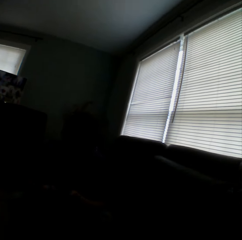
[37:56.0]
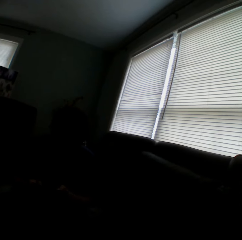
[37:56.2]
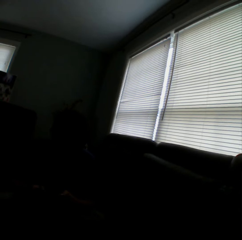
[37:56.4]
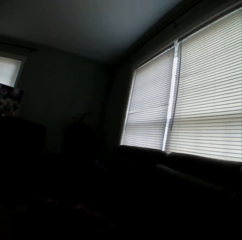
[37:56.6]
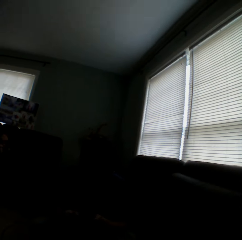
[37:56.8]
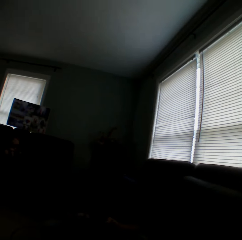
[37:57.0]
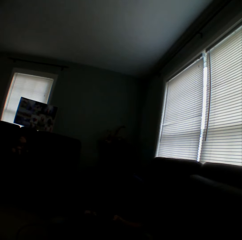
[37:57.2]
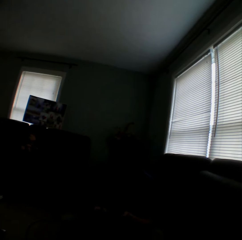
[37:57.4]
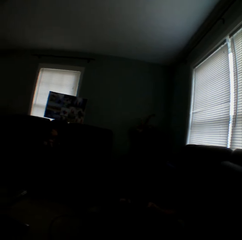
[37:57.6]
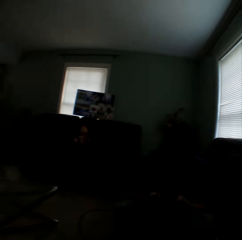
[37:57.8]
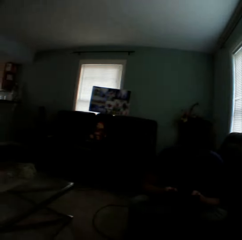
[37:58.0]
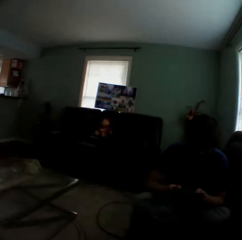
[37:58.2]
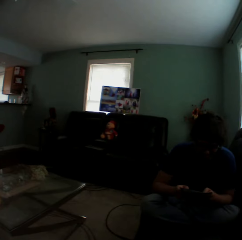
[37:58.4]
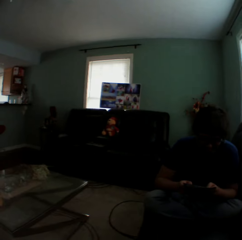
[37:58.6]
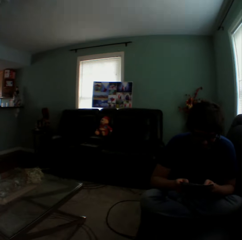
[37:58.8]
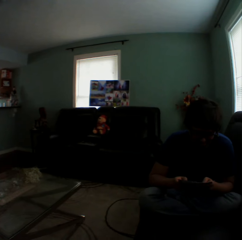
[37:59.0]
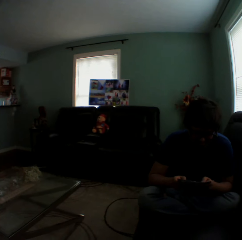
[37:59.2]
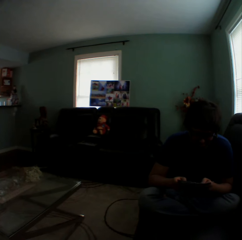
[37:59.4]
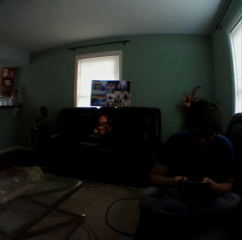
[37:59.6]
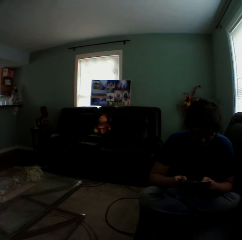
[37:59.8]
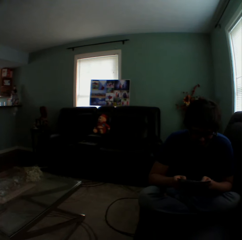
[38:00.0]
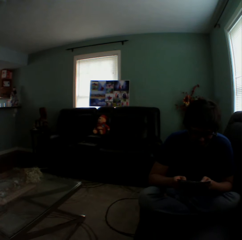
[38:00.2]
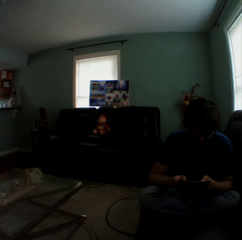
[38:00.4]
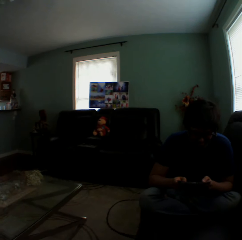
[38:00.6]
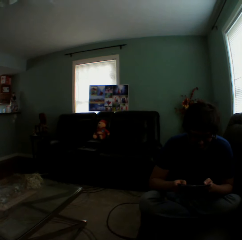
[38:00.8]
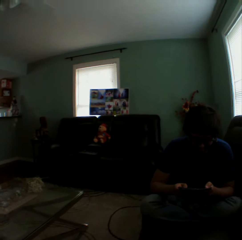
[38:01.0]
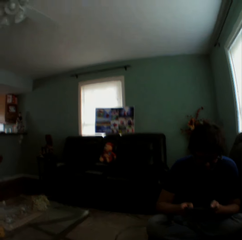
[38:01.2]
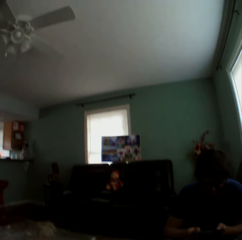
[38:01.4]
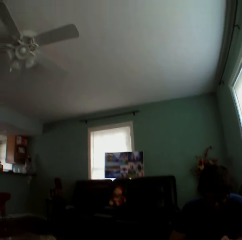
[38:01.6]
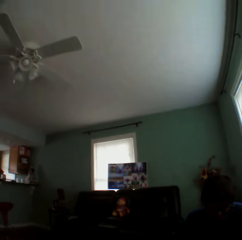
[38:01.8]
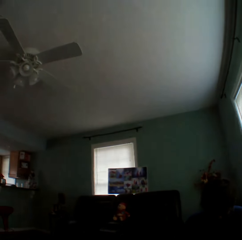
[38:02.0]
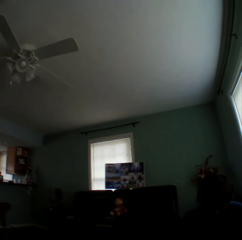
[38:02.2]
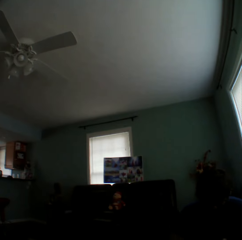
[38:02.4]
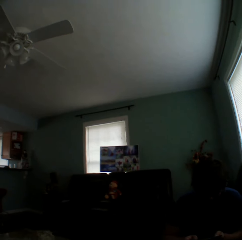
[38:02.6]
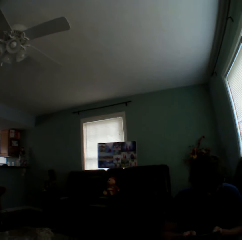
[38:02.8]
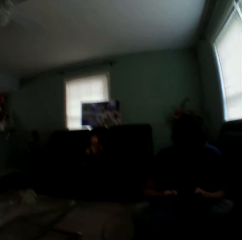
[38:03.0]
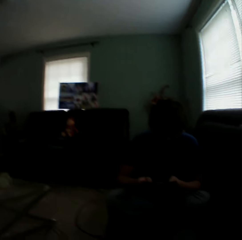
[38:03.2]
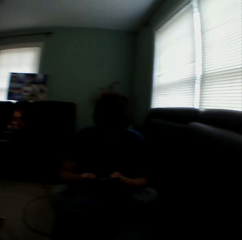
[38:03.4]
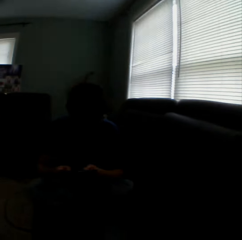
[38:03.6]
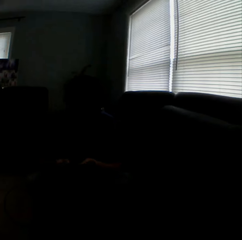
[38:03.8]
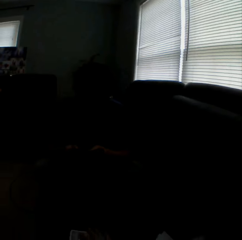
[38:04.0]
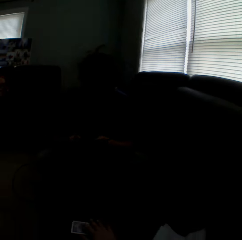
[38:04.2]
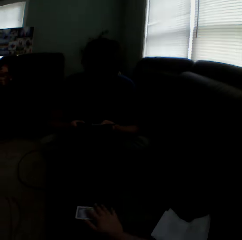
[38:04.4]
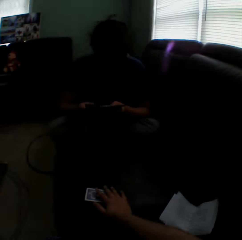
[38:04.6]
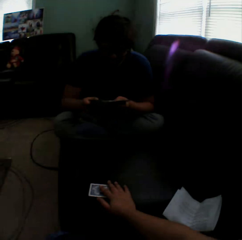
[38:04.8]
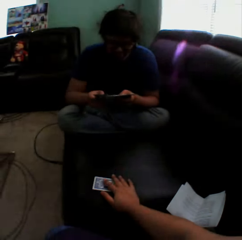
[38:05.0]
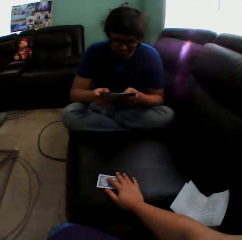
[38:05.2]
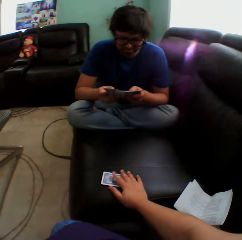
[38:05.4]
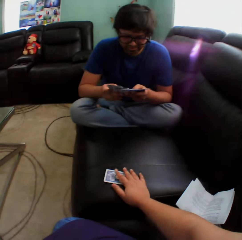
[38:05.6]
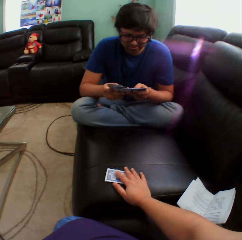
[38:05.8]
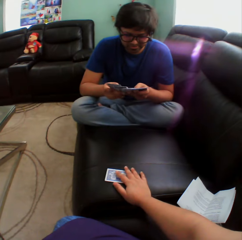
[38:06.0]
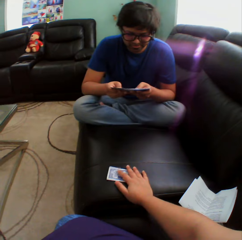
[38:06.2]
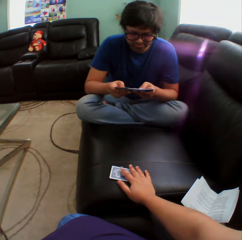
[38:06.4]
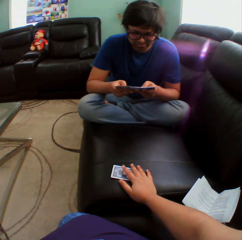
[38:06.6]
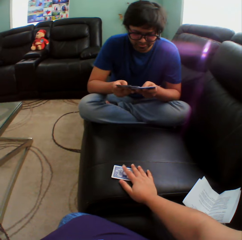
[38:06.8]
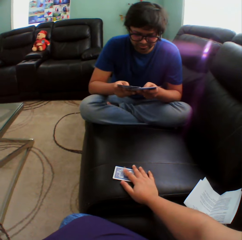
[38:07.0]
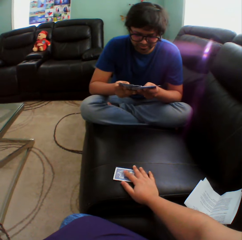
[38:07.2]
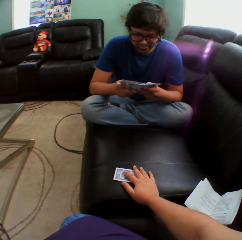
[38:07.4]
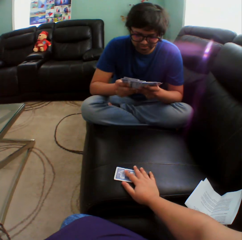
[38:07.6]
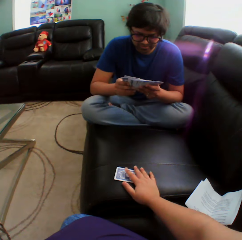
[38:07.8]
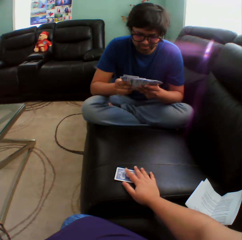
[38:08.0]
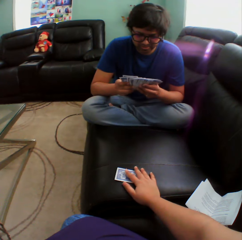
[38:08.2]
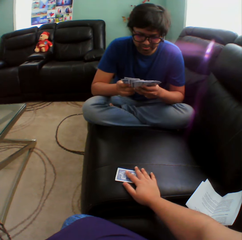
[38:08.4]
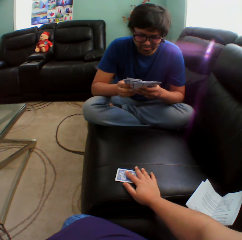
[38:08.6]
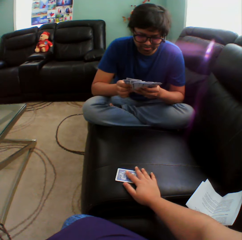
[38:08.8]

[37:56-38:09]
A man holds playing cards. The camera wearer turns to the side. They tap a hand on a card. They hold playing cards on the couch.

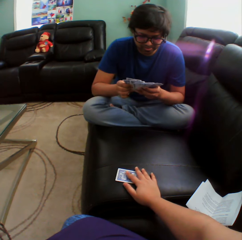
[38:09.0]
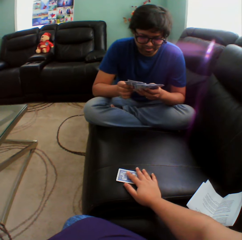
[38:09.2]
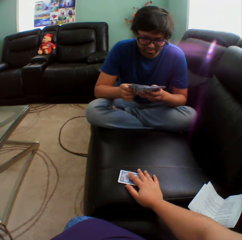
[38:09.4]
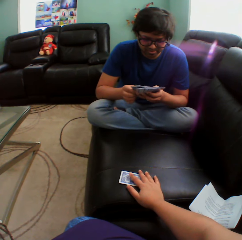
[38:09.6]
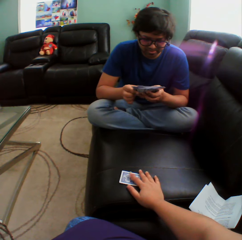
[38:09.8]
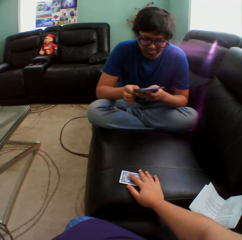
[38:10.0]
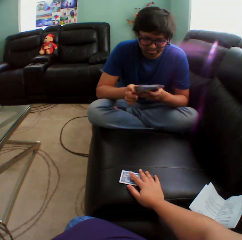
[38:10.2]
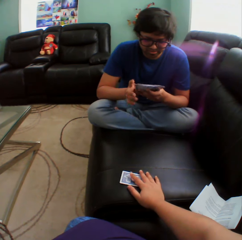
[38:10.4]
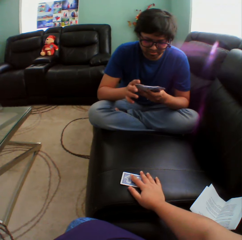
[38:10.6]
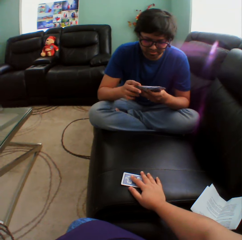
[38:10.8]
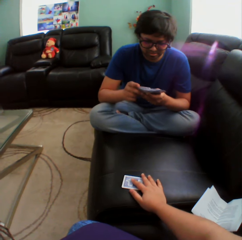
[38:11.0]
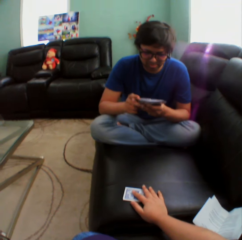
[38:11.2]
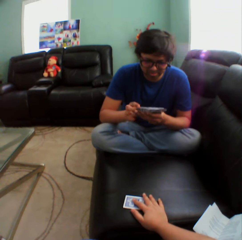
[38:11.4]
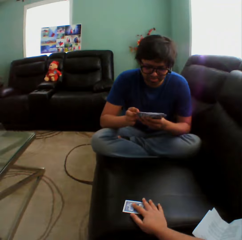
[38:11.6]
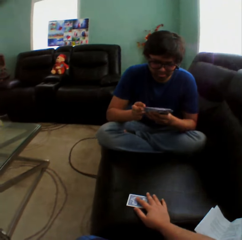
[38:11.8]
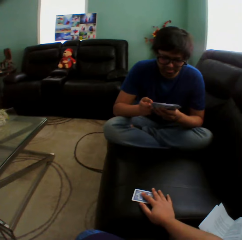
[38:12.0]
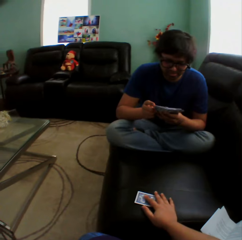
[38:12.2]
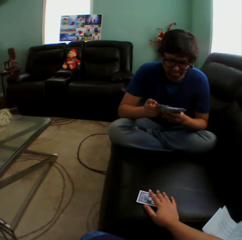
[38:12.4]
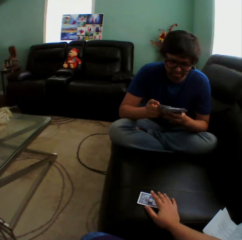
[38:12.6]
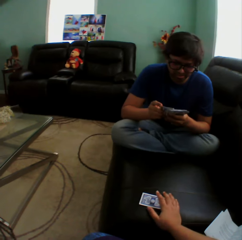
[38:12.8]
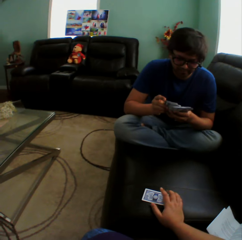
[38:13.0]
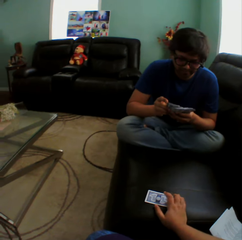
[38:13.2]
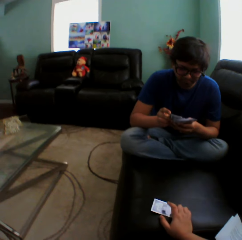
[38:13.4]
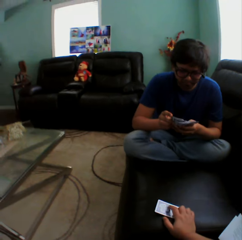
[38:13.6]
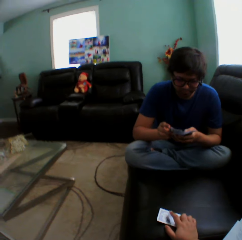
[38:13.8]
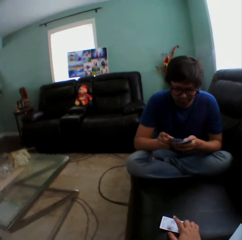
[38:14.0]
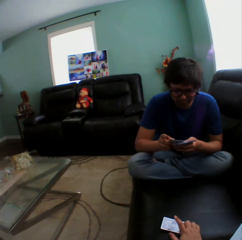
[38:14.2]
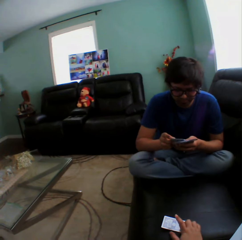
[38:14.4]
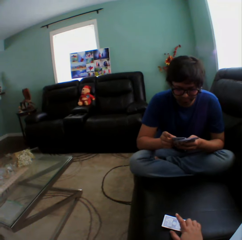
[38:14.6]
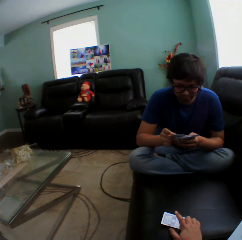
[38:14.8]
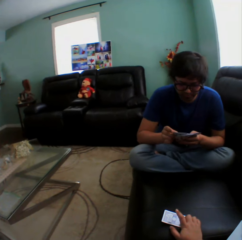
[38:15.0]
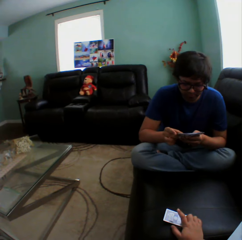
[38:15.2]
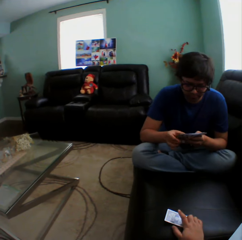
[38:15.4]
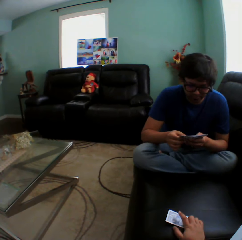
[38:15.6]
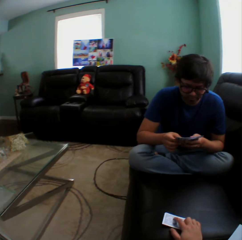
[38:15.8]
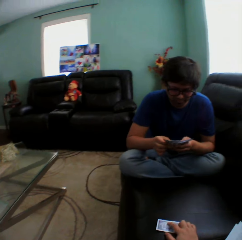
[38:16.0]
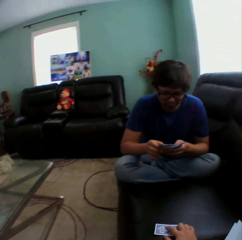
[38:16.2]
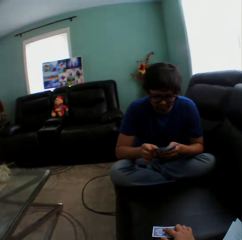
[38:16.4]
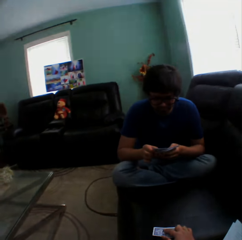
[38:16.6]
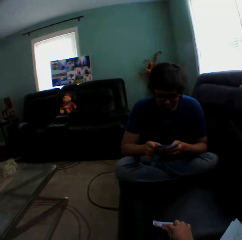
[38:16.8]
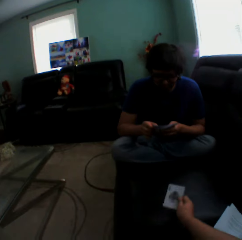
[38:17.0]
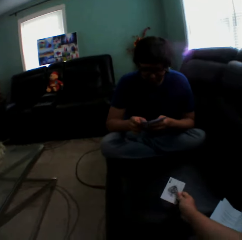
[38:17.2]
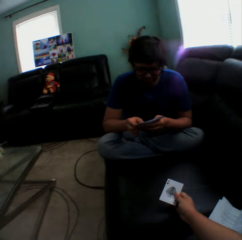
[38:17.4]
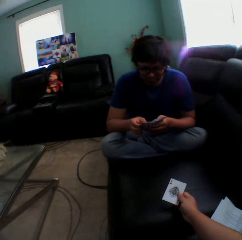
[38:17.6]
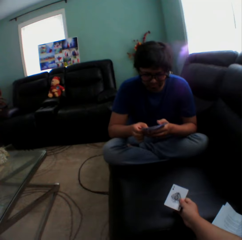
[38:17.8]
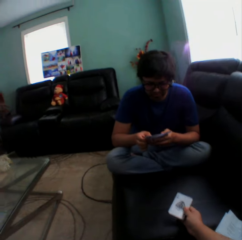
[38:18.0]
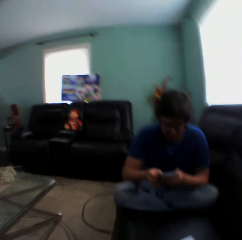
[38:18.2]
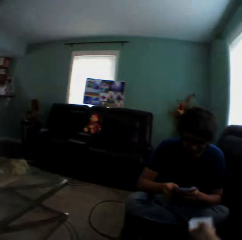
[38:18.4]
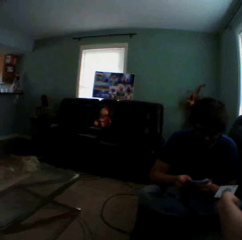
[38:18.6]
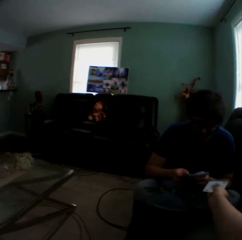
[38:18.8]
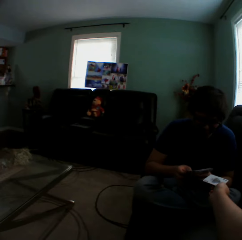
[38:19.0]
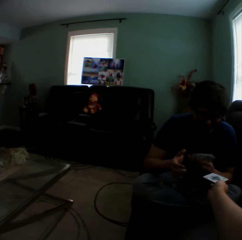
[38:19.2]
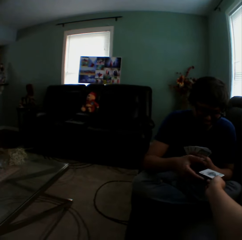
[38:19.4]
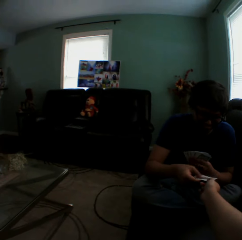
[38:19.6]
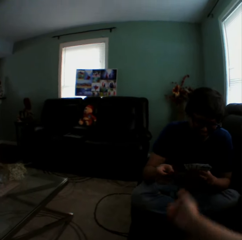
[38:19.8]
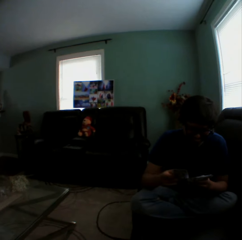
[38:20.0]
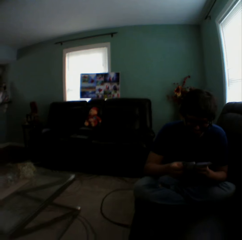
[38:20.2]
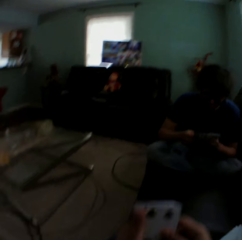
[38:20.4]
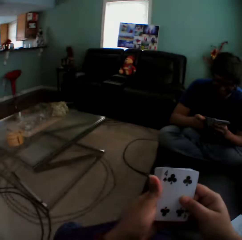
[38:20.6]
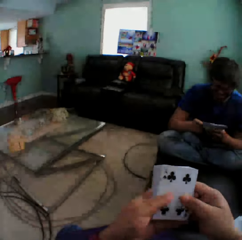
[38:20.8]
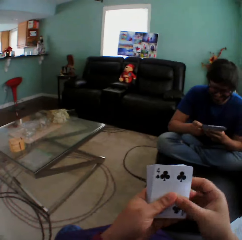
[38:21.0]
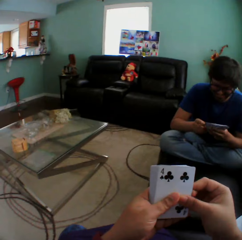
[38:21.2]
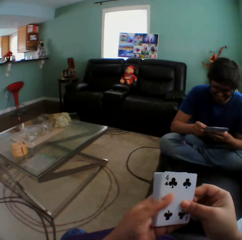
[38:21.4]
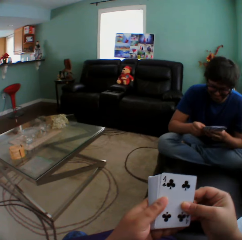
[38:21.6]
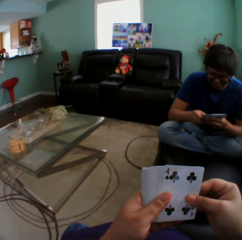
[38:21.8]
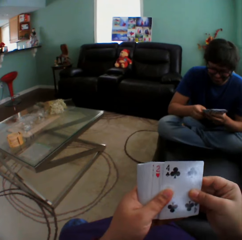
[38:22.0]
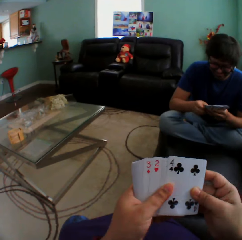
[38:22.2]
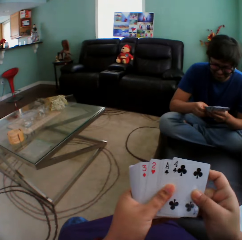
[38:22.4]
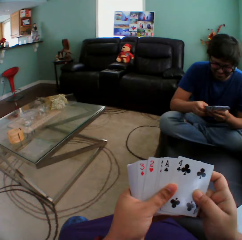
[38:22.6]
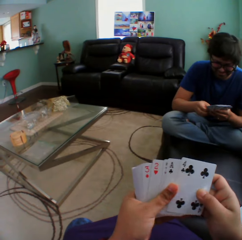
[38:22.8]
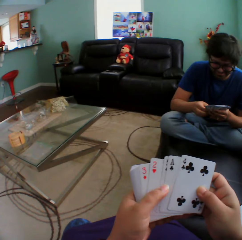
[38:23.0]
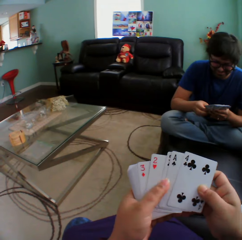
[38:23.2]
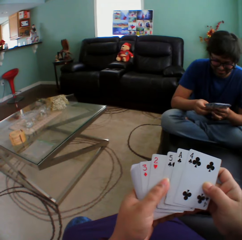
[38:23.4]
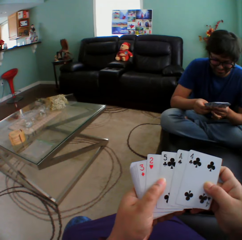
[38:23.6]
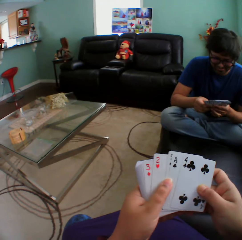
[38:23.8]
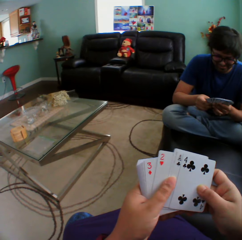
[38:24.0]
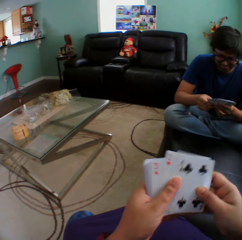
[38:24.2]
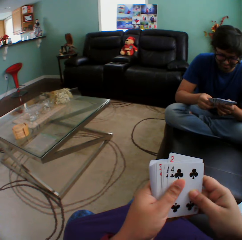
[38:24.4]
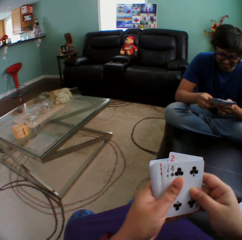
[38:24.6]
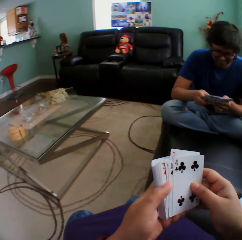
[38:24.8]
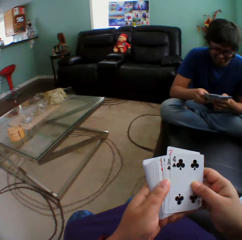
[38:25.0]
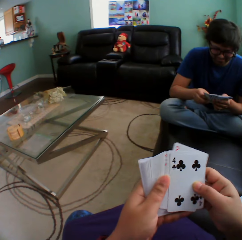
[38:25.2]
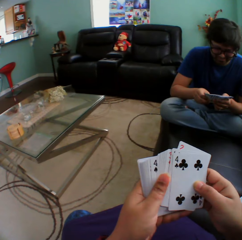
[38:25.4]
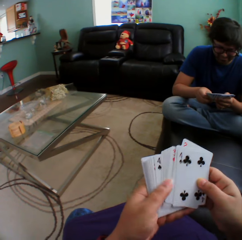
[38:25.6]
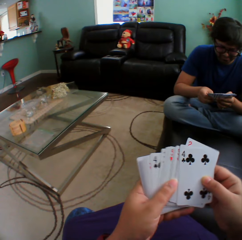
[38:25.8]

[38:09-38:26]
A man holds playing cards. The camera wearer turns to the side. The man holds the playing cards. The camera wearer turns a card. They hold a playing card on the couch. They turn to the side. They give a card to the man. They hold the playing card. The man holds the playing cards. The camera wearer turns to the side. They arrange cards in a hand. They hold the playing cards.
